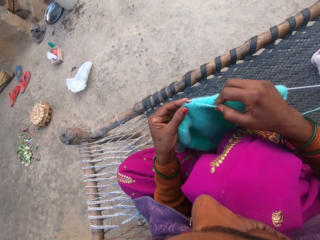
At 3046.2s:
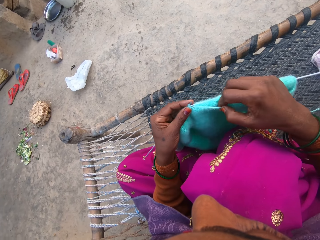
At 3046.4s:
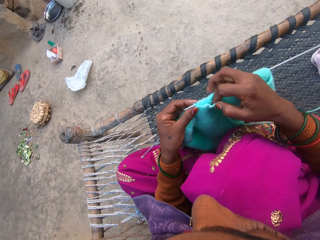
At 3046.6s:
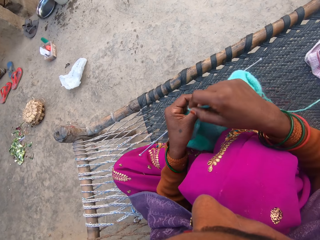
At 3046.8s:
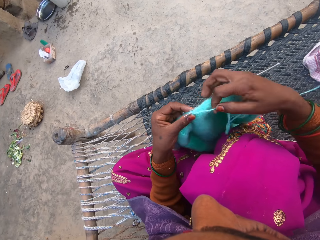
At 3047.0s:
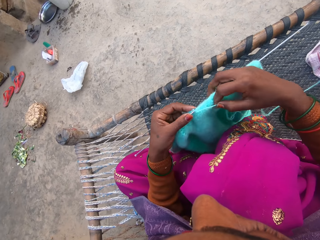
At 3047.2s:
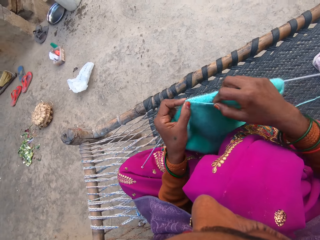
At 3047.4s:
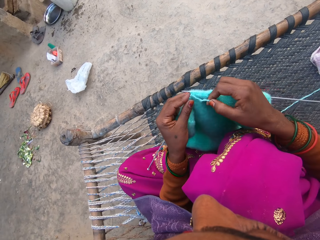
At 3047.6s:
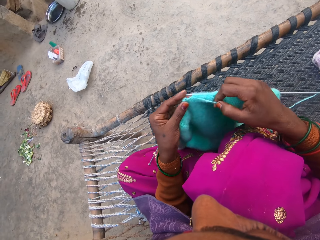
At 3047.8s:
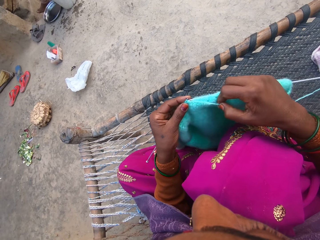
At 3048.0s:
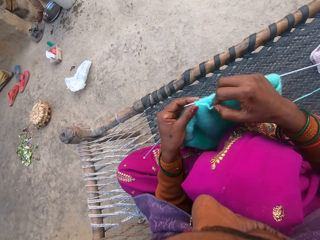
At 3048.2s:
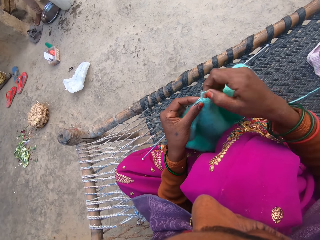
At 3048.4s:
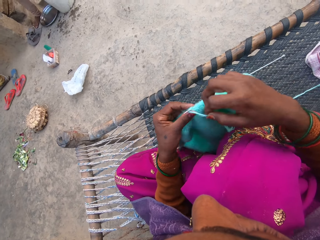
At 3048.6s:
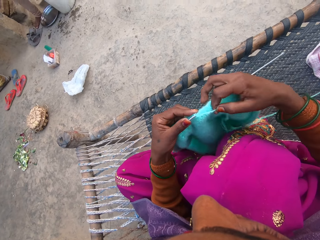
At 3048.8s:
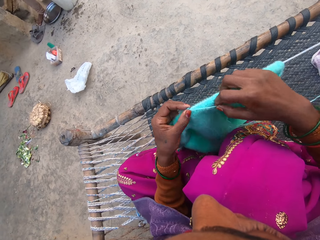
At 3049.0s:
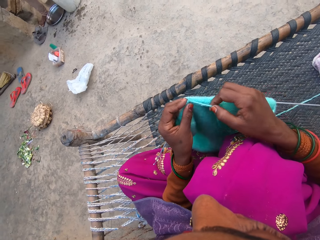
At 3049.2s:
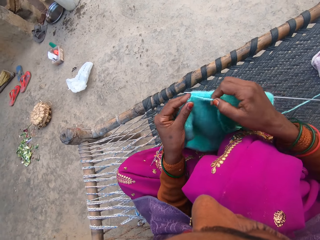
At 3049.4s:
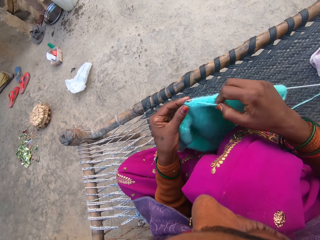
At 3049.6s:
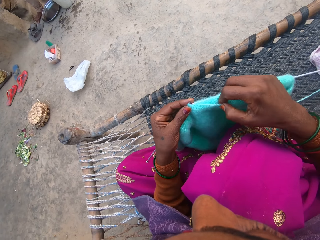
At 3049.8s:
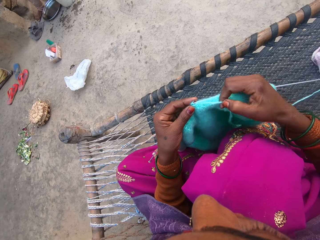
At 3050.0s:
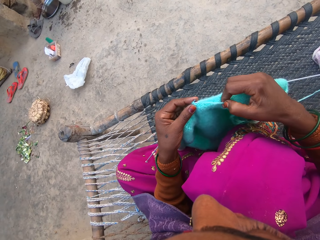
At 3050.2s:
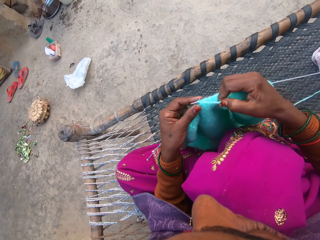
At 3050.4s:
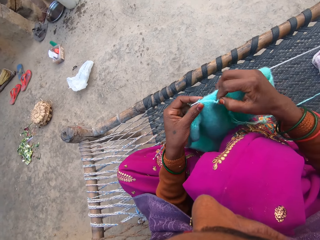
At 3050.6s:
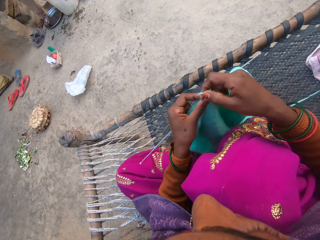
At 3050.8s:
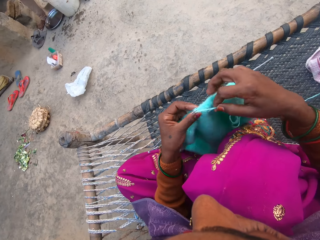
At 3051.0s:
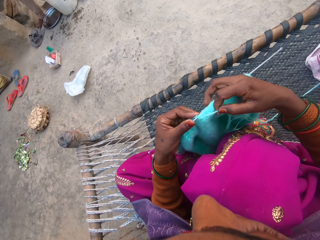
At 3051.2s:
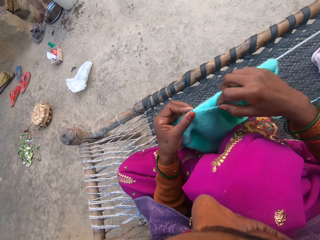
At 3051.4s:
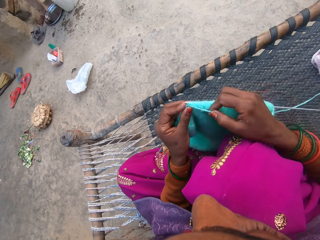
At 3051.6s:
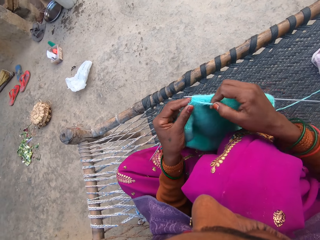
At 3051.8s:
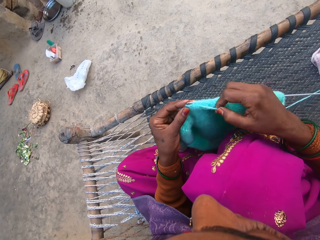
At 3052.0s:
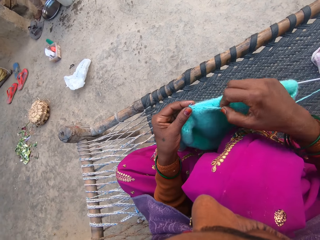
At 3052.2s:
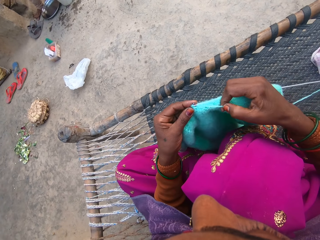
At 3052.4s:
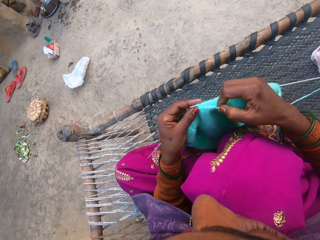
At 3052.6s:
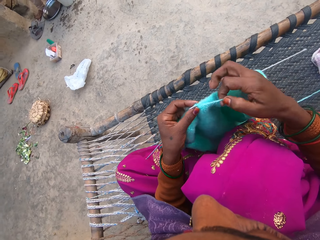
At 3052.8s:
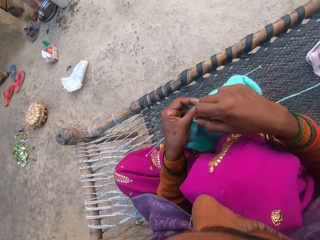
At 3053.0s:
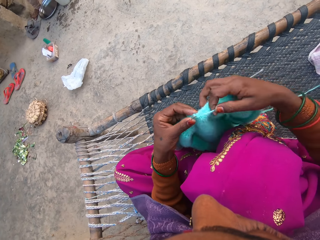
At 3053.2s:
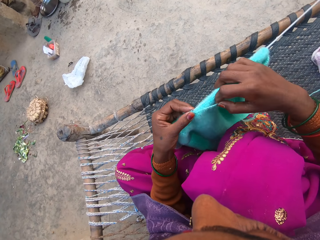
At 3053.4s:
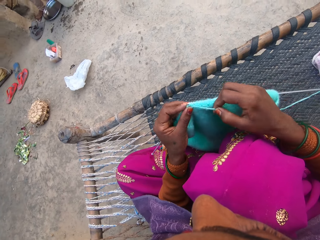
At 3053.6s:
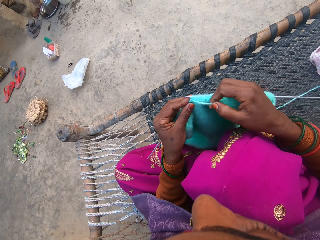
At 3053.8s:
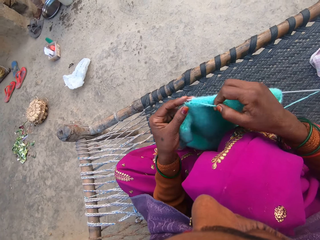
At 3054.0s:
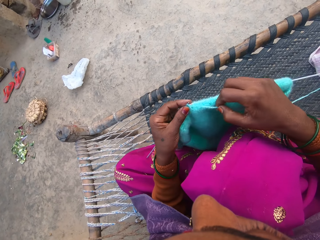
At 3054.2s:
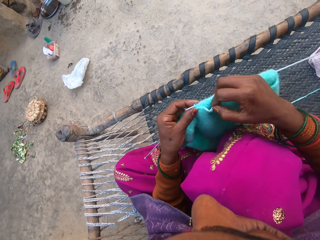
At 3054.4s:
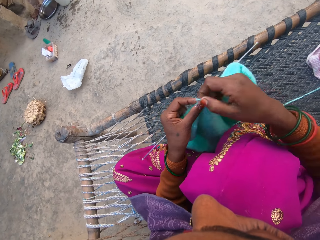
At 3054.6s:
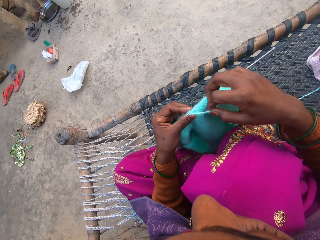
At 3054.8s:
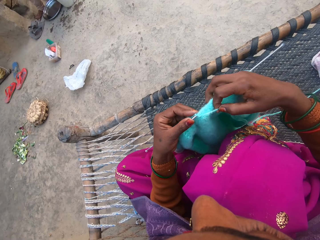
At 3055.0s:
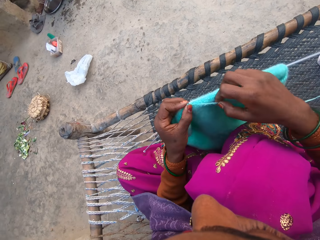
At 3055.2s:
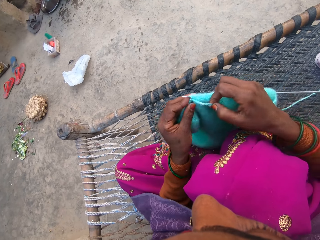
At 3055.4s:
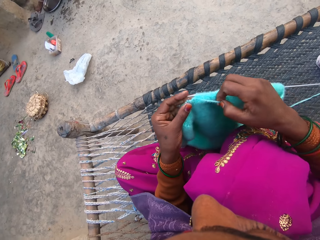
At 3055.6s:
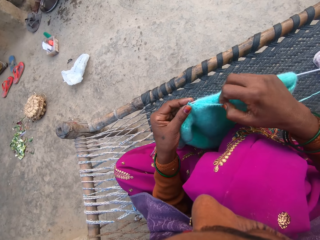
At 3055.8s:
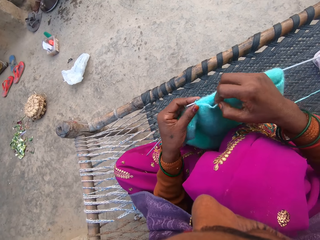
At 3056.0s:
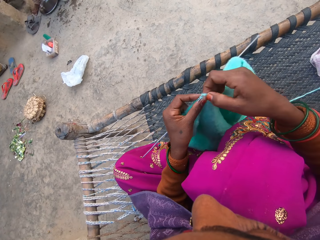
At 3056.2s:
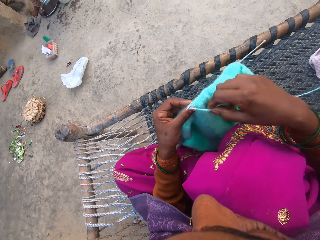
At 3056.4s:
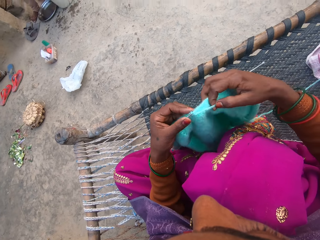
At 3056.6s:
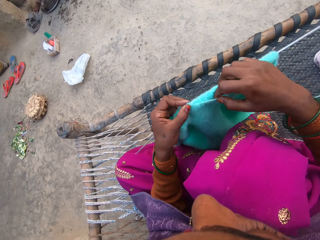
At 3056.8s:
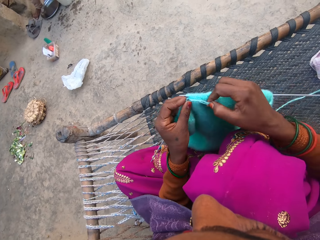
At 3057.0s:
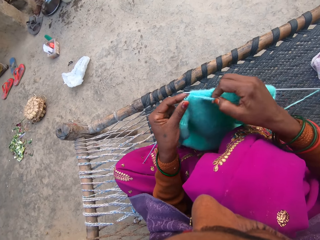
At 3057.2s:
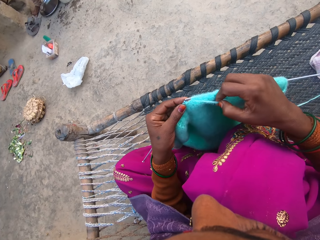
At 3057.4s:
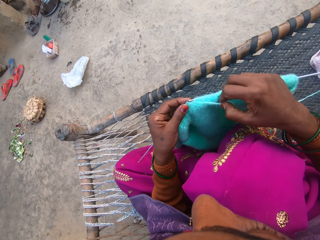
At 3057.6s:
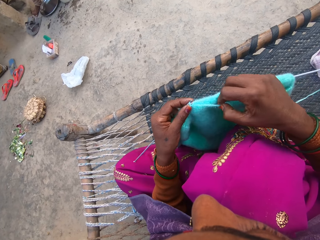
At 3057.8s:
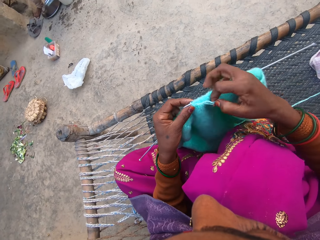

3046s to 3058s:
The woman pours water from the bucket.

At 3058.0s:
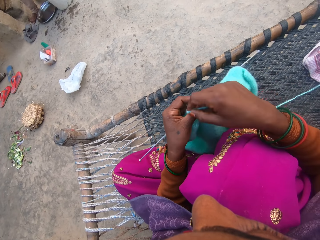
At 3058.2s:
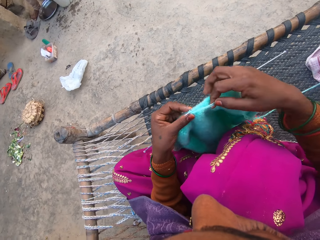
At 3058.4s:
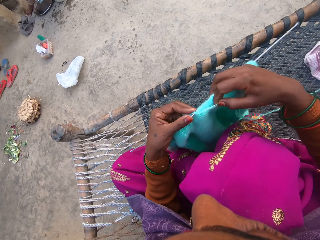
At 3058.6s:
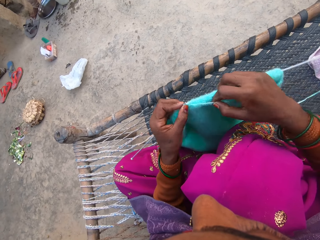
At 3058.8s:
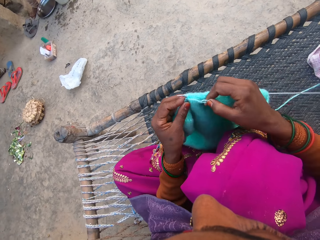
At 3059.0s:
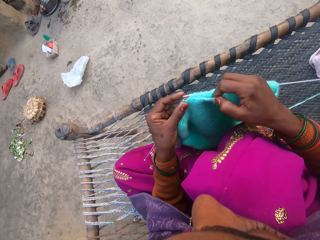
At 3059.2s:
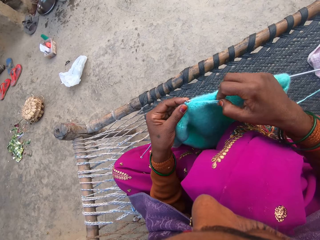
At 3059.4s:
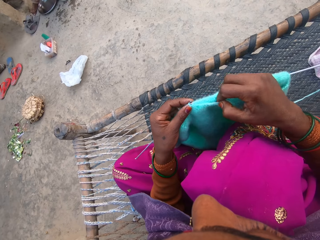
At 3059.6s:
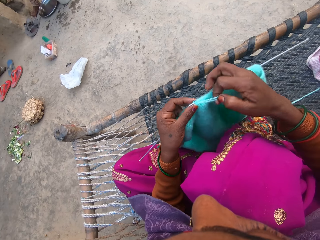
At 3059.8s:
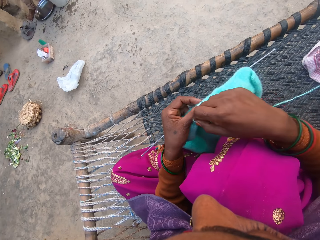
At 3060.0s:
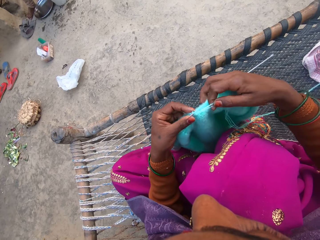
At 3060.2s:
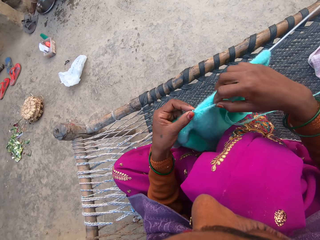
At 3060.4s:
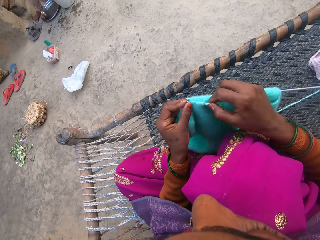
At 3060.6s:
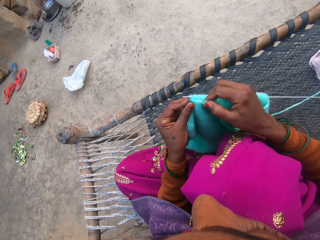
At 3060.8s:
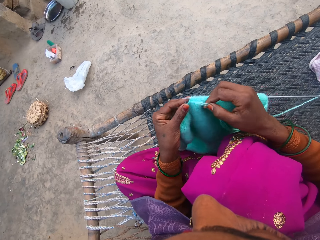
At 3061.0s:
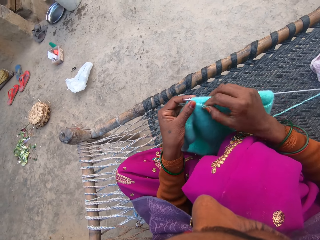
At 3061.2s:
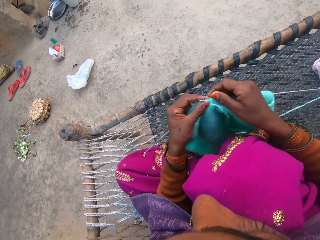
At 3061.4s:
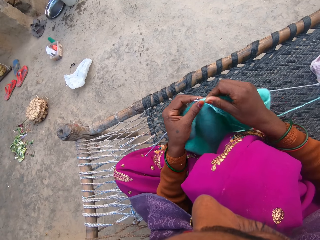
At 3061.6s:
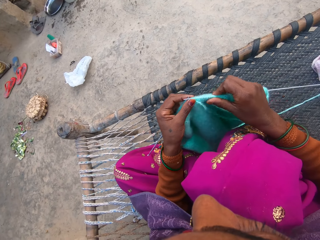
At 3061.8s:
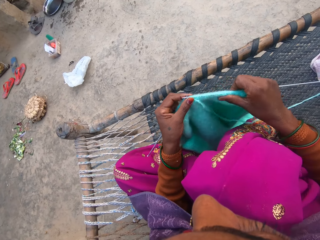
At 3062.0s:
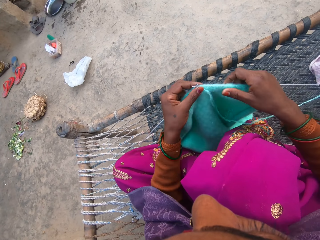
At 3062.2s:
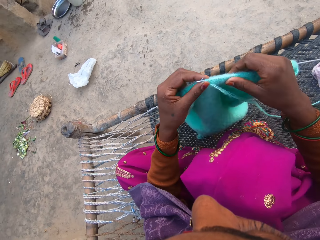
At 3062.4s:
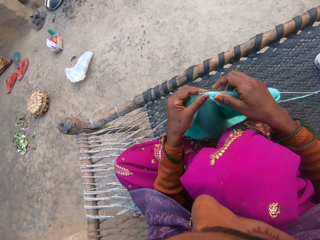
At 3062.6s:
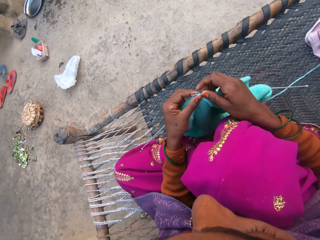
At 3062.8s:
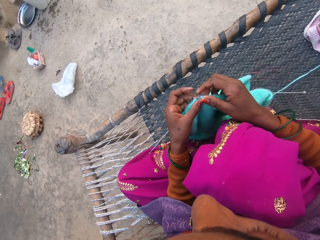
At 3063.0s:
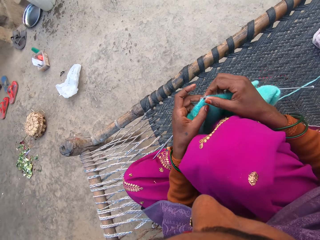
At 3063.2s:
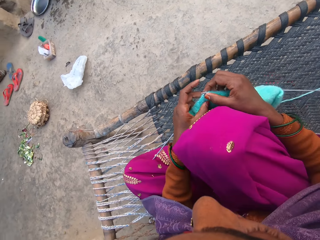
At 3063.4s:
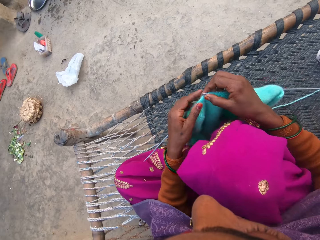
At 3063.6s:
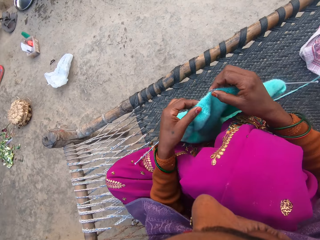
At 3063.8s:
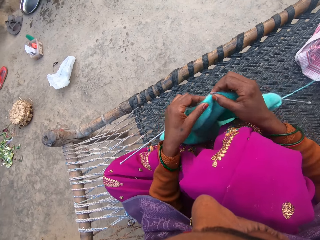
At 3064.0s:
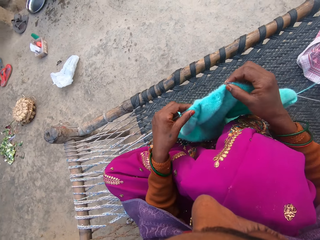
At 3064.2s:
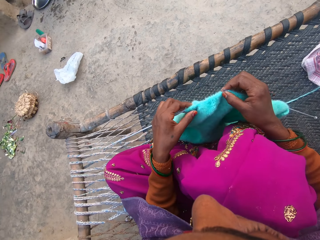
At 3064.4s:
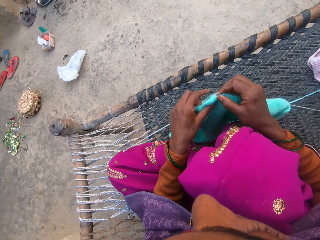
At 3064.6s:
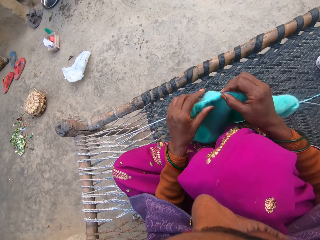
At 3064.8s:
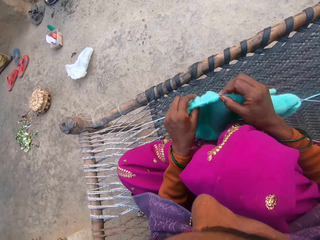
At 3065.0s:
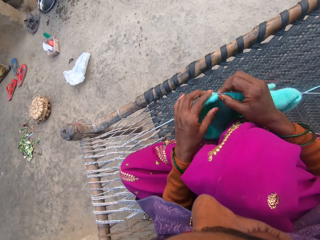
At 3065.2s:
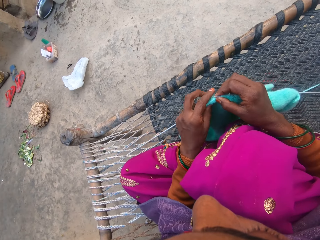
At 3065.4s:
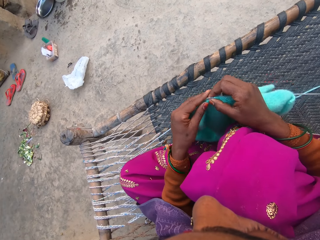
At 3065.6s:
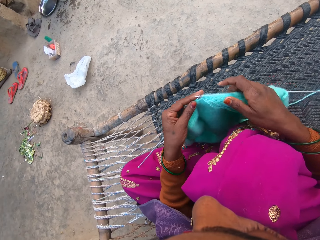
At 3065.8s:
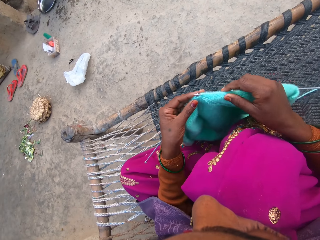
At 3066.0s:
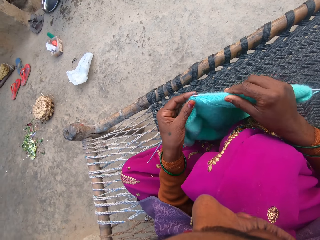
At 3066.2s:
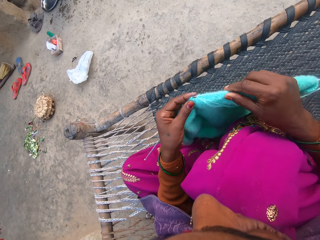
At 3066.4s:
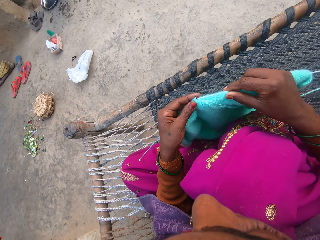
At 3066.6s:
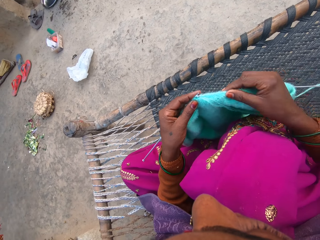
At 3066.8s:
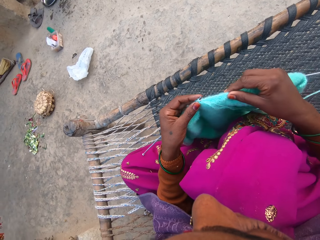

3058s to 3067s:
The camera wearer picks a fabric. They lift the fabric. They adjust the sweater on the needle. They knit the sweater with the pair of needles and the yarn.
